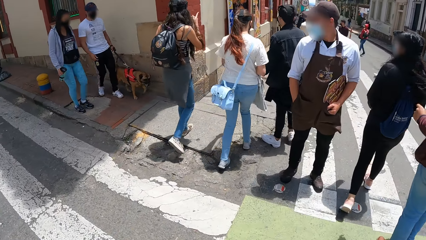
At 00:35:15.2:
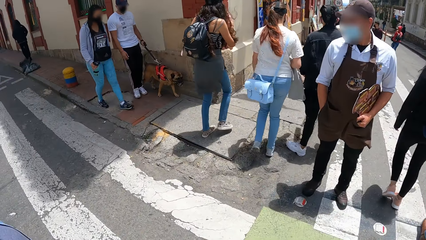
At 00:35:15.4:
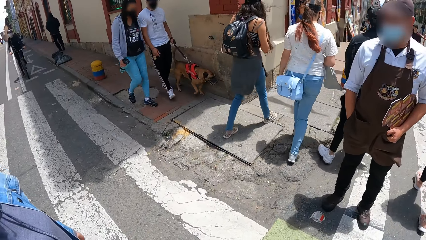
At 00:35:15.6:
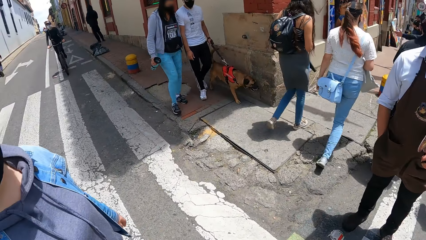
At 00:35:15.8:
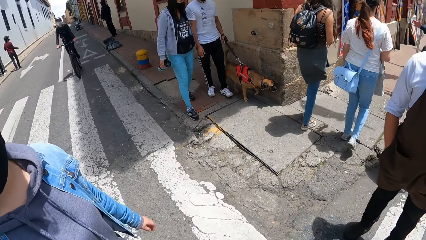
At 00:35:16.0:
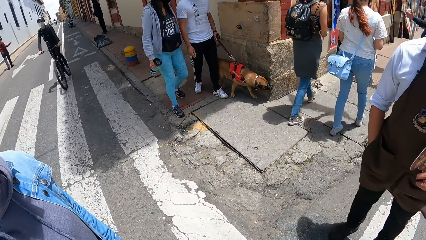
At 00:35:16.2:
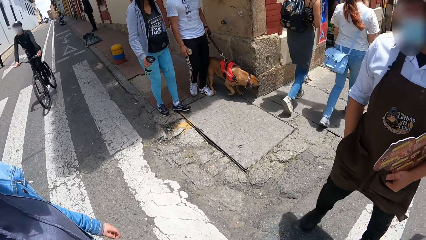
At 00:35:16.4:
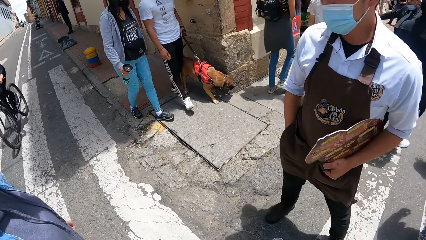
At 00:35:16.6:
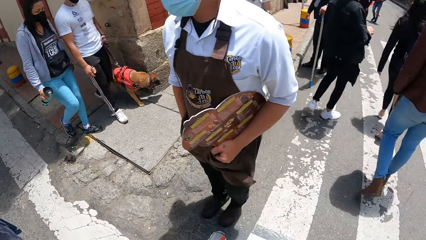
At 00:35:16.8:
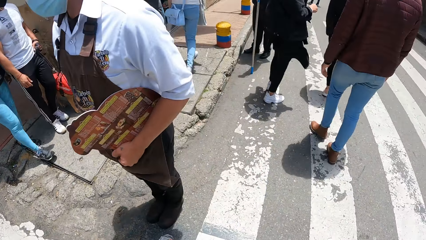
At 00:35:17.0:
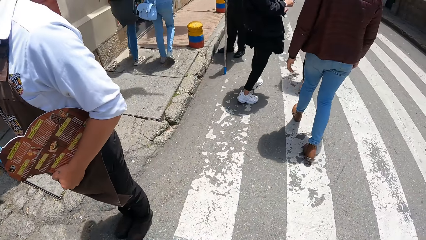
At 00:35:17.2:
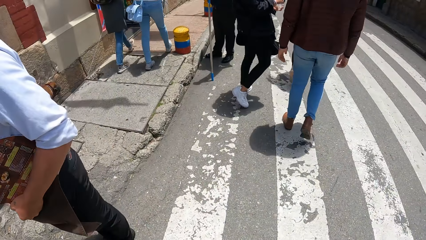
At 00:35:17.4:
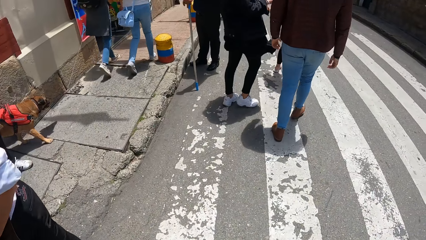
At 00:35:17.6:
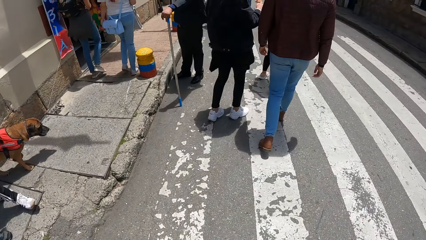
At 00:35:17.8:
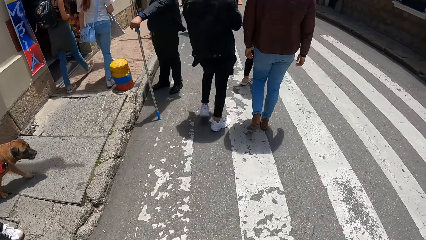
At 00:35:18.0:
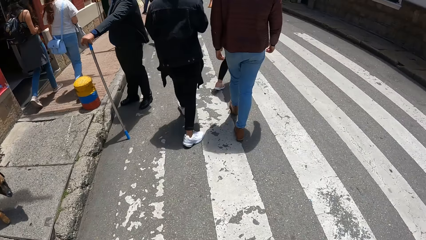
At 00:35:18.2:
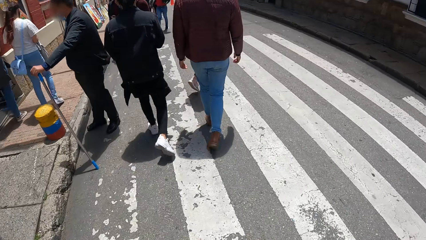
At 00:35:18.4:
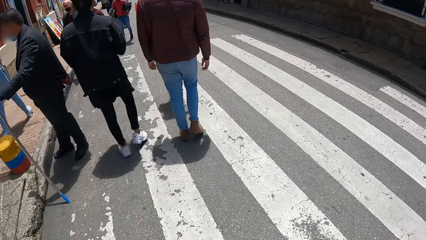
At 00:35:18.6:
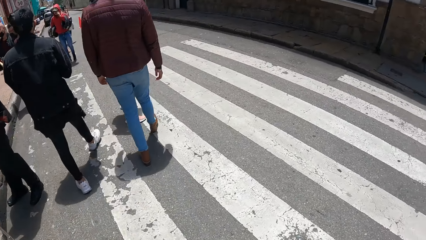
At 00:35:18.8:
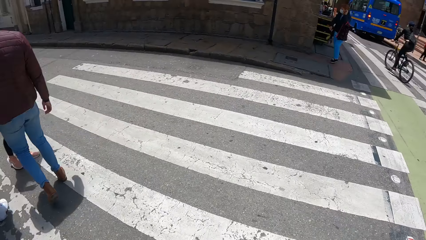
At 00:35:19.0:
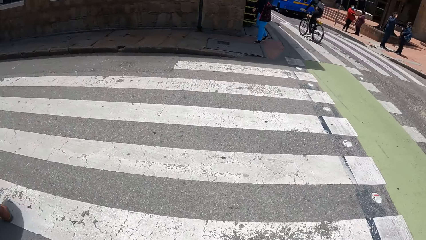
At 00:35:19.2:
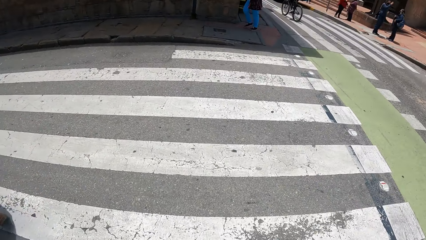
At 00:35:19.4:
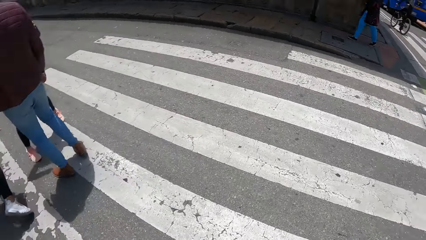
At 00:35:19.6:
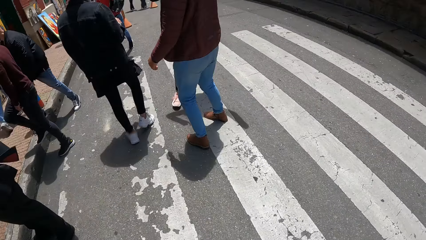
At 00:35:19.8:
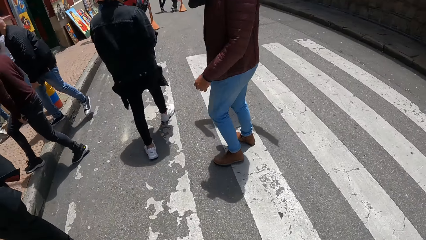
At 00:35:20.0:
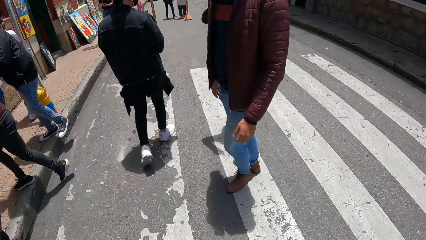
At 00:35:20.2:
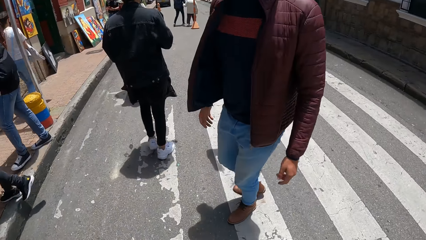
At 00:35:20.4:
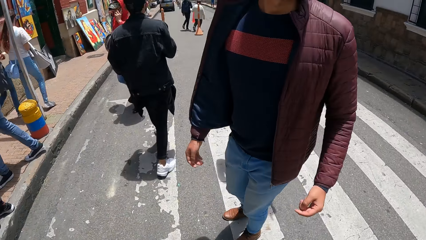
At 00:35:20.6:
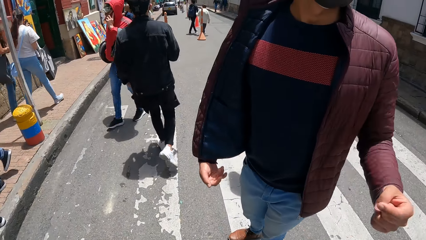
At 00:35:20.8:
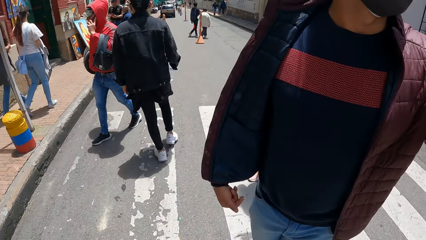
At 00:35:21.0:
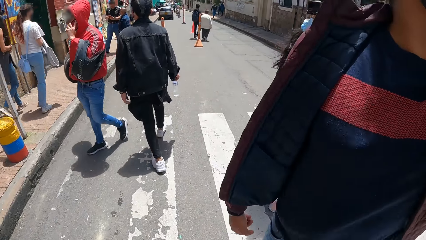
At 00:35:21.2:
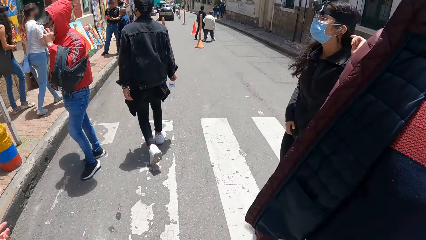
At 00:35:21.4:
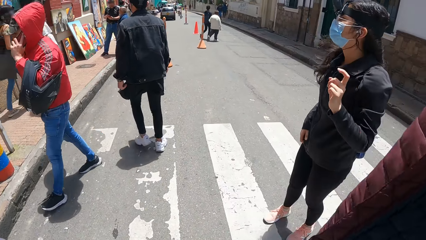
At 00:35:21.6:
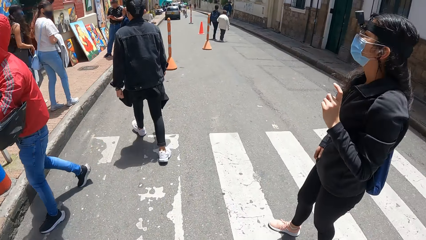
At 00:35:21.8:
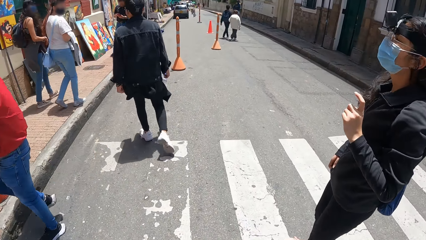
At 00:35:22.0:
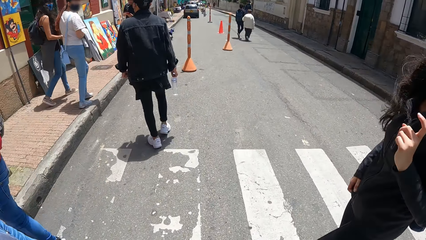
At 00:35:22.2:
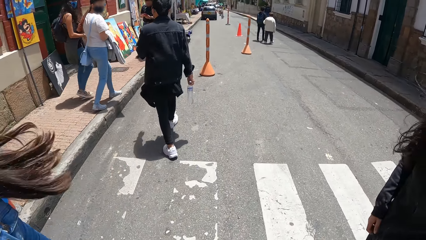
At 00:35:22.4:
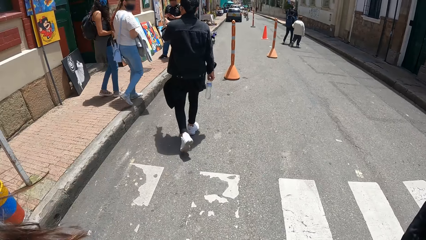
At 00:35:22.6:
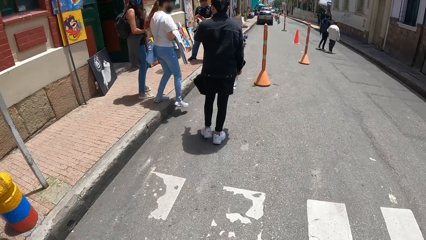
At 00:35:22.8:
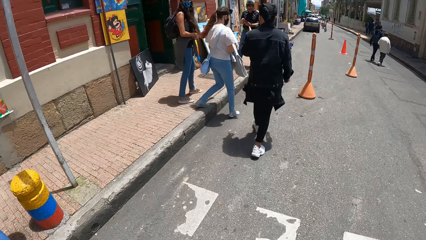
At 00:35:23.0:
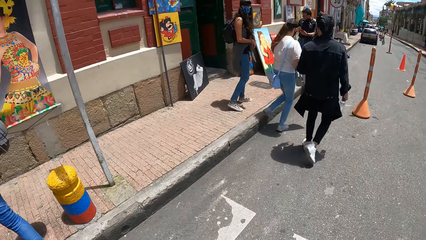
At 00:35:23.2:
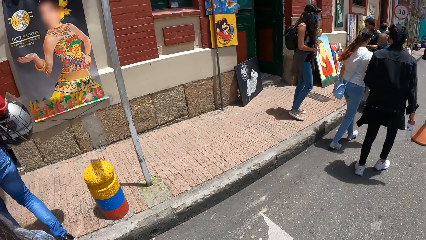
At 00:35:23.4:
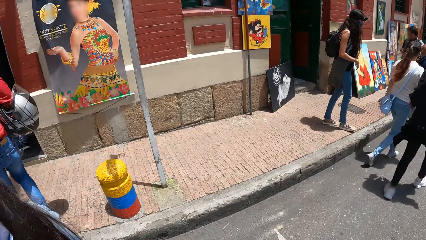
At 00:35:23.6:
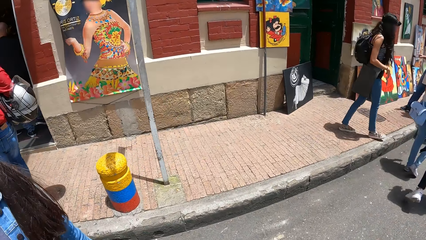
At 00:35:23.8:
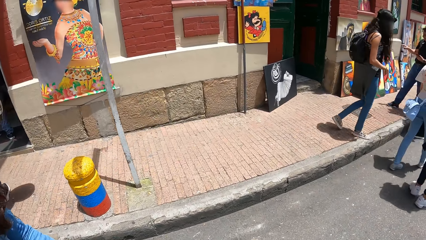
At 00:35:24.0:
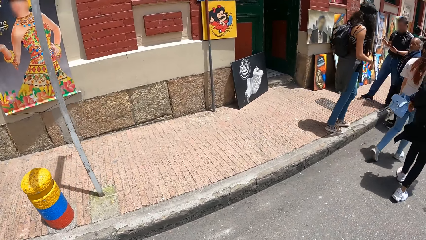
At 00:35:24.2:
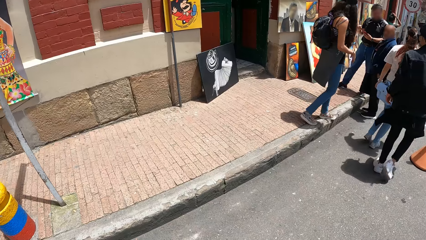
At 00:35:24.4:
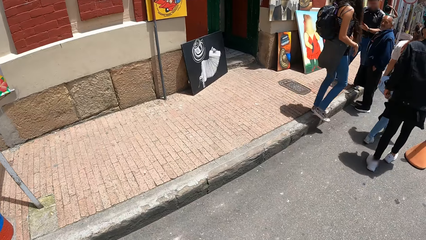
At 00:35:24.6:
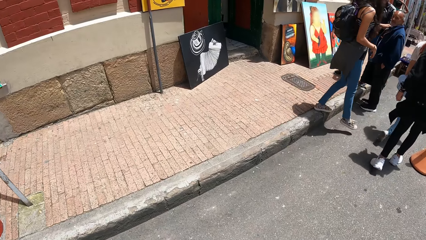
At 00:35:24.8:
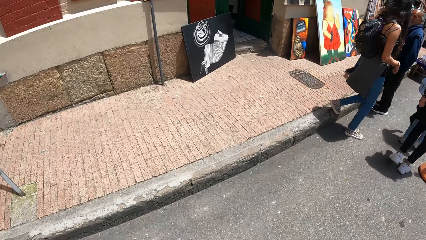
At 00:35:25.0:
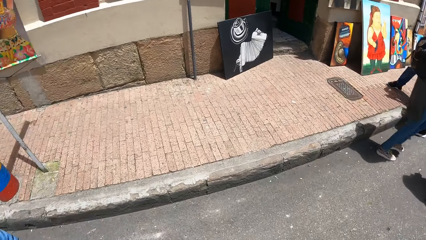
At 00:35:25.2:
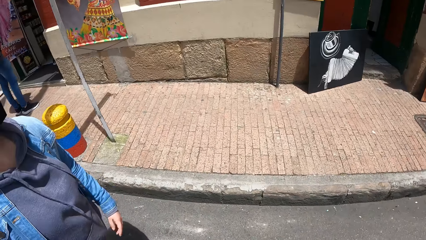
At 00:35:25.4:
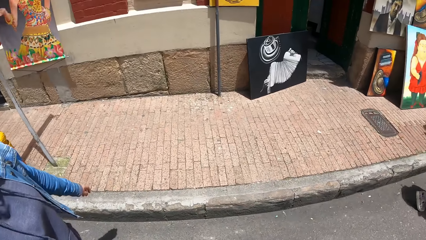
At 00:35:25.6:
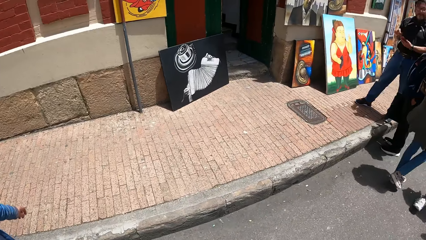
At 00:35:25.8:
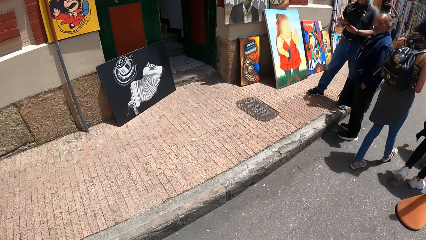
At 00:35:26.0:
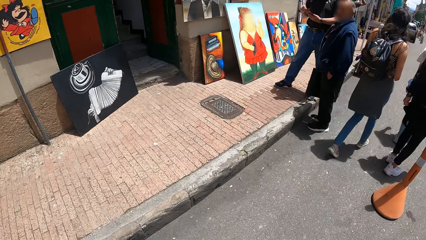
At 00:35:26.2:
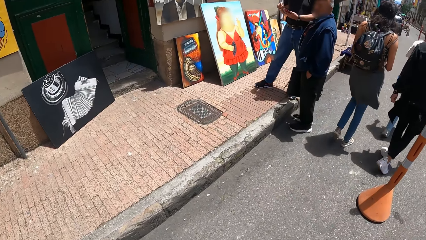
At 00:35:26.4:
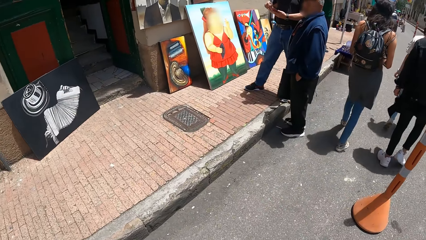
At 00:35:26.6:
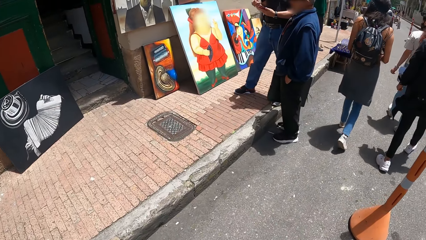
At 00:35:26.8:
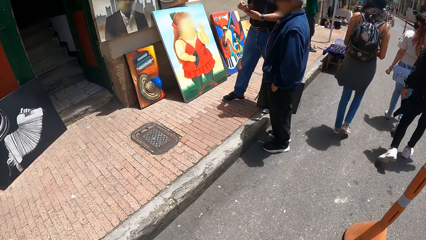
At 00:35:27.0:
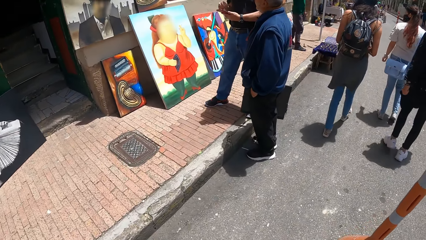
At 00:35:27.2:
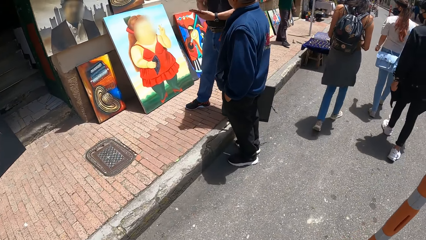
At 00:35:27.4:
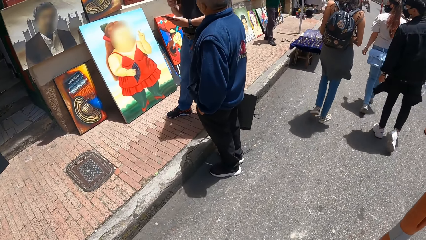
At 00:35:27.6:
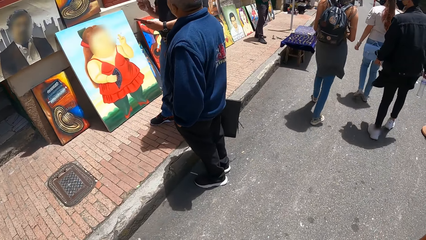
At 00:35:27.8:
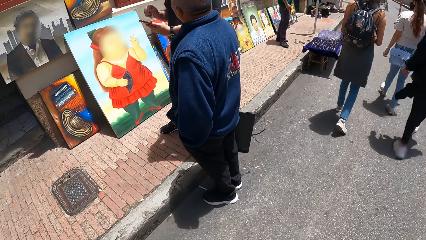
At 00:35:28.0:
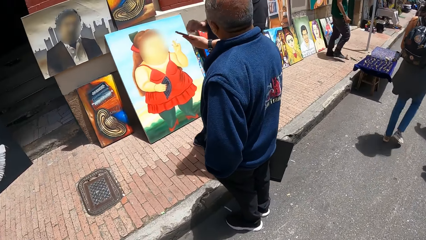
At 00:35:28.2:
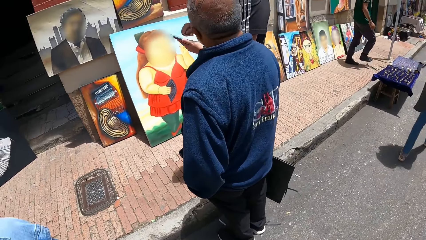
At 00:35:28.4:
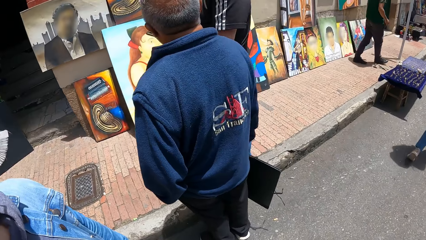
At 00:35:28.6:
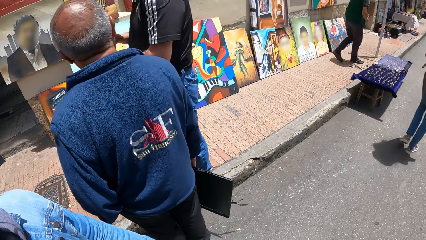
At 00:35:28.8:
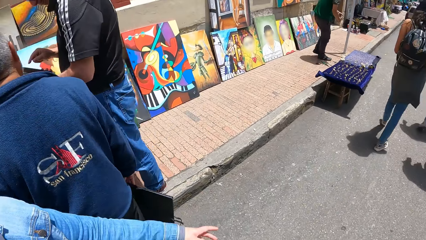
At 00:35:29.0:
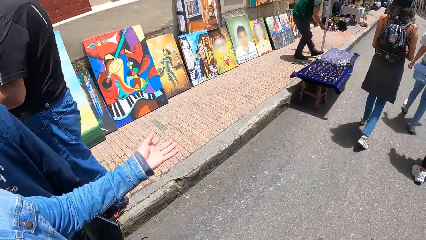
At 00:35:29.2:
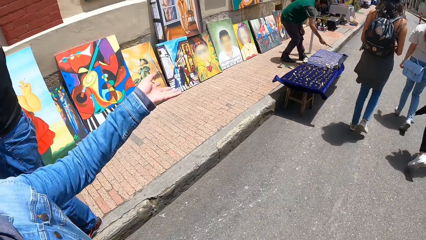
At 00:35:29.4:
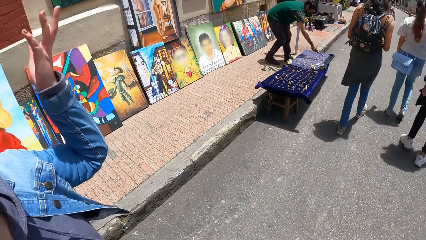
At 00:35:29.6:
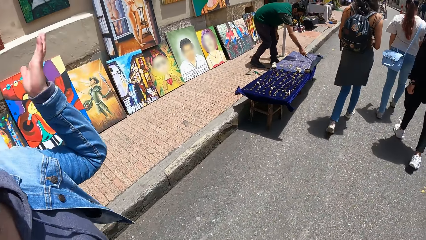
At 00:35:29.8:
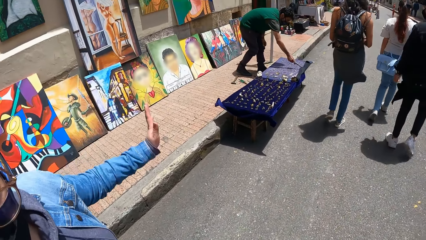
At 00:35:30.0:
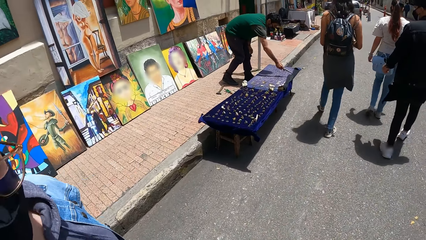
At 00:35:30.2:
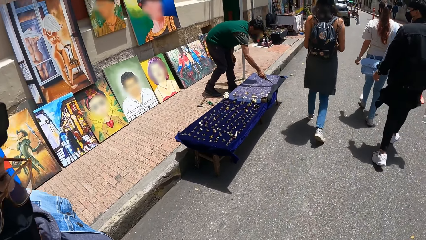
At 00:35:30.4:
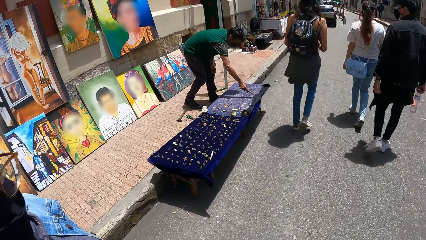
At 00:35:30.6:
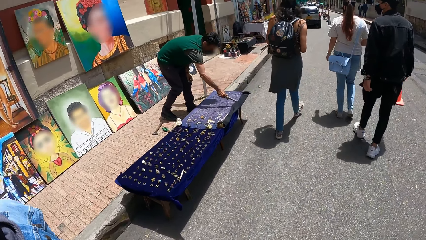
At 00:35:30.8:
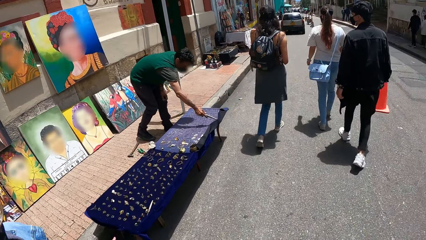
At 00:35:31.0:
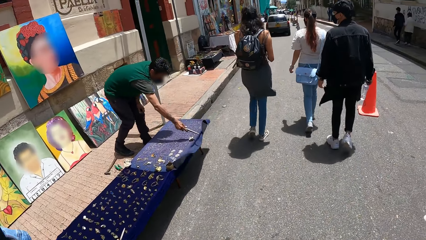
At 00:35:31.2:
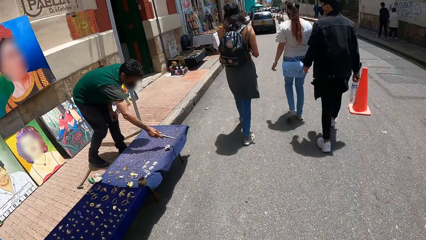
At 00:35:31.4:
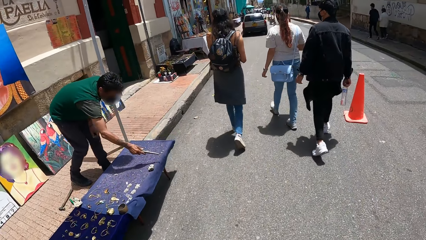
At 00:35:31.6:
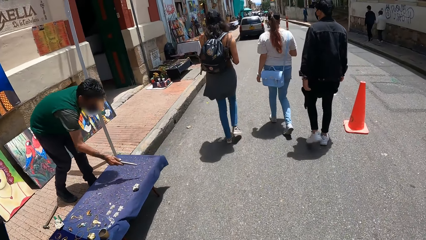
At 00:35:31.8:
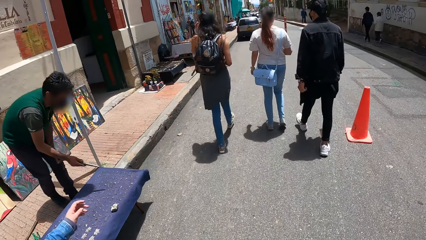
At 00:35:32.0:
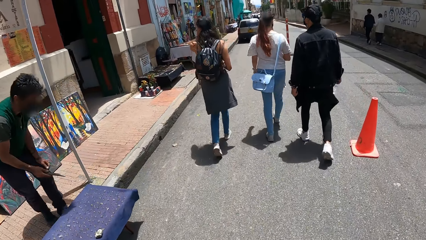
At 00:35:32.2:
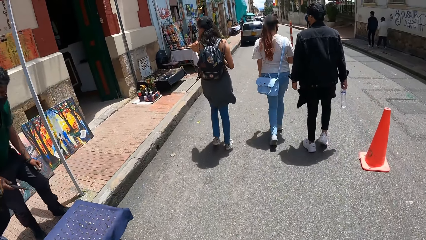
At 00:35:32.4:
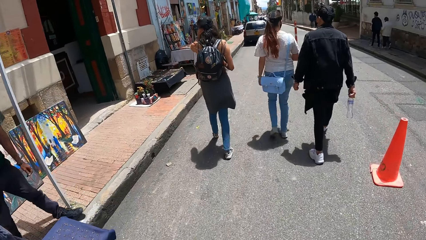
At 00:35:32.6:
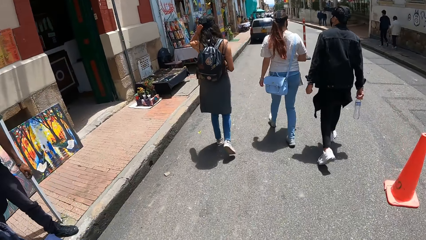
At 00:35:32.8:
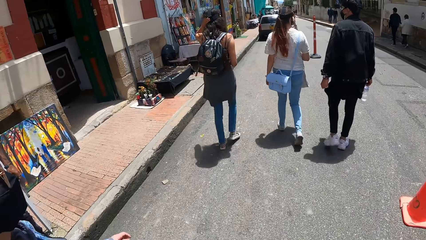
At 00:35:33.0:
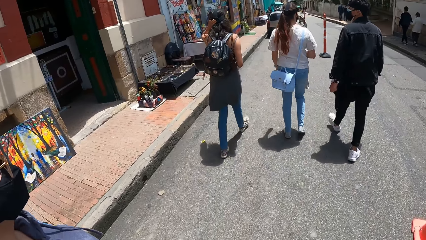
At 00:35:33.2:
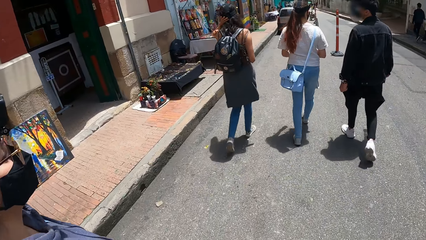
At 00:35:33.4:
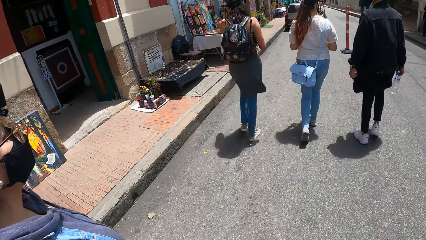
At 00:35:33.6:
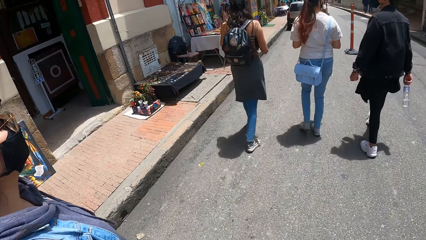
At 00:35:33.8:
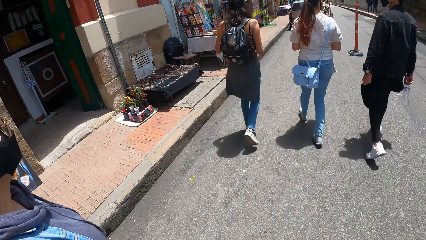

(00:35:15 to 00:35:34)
The camera wearer walks past a man. The woman gesticulates with her left hand. The camera wearer walks past another man. They walk past a third man. They walk past a fourth man. Another woman gesticulates with her left hand.
